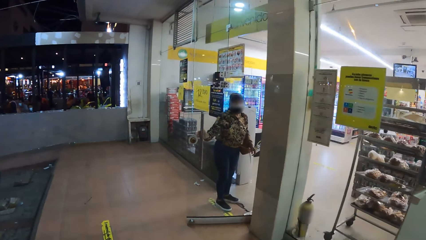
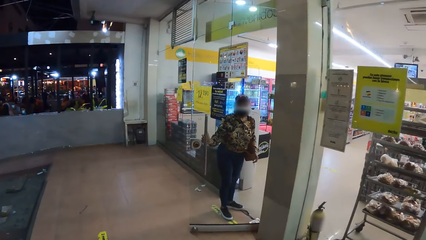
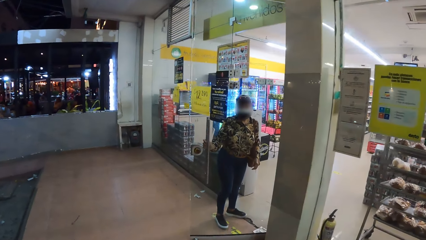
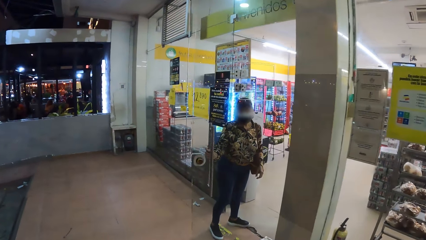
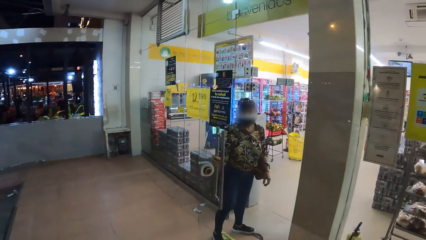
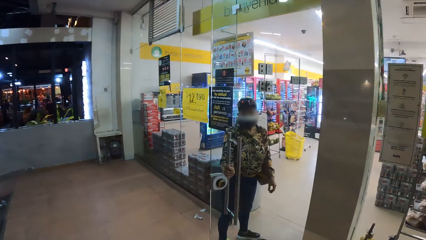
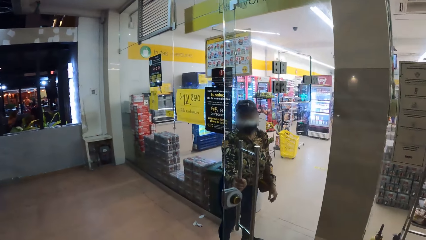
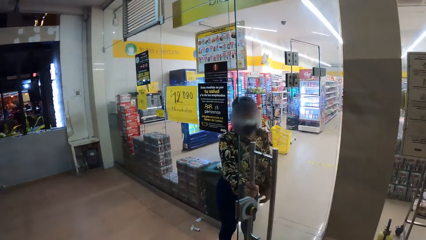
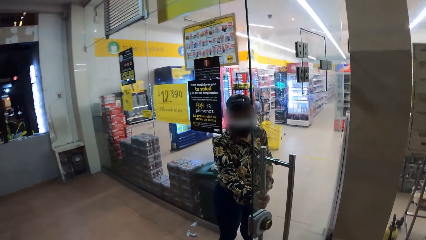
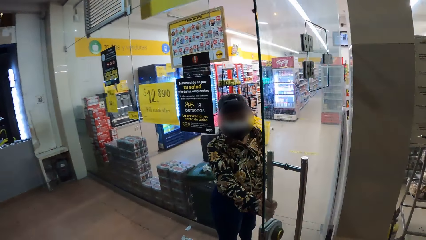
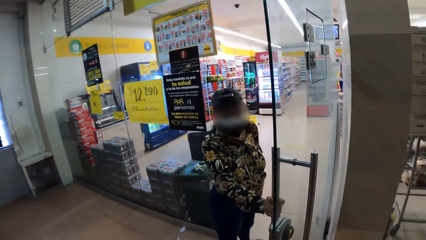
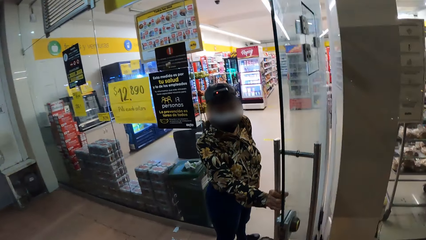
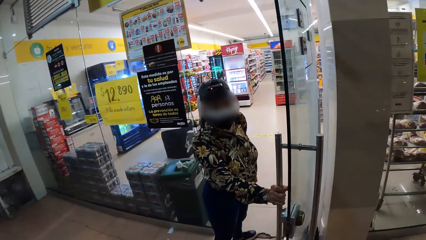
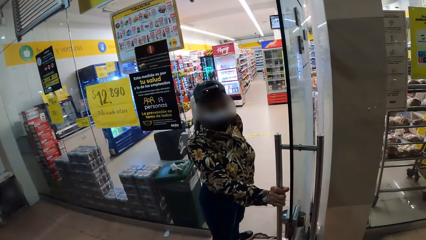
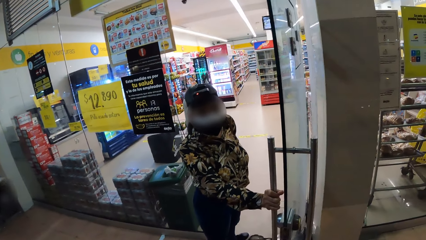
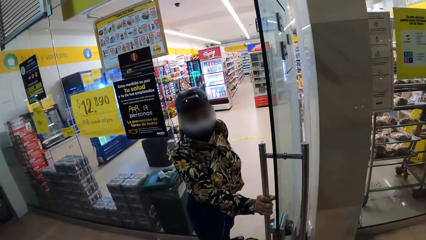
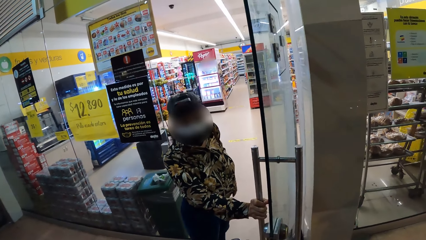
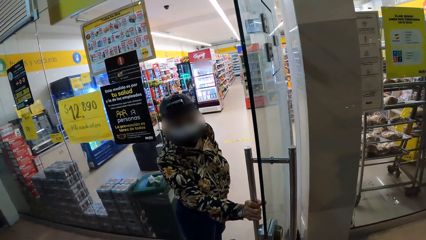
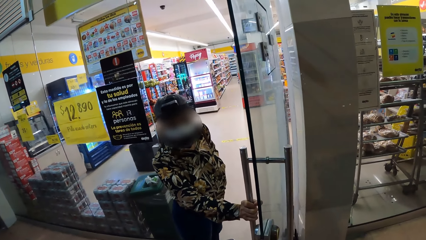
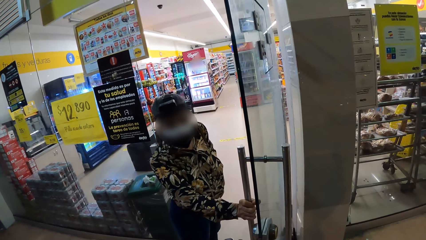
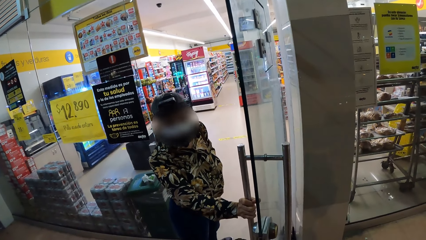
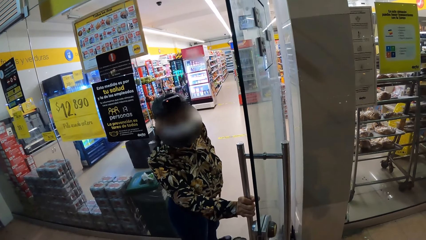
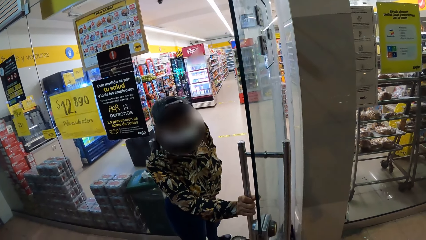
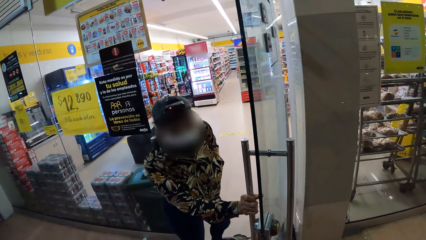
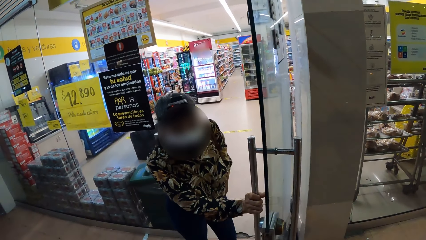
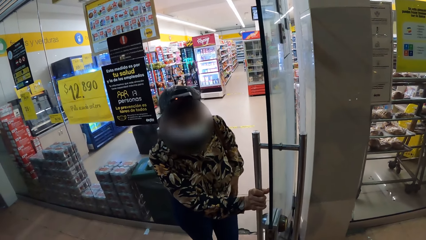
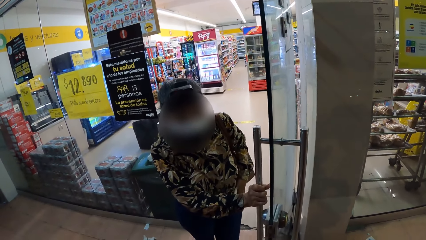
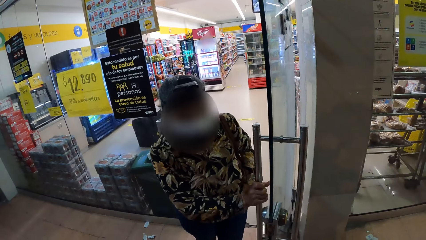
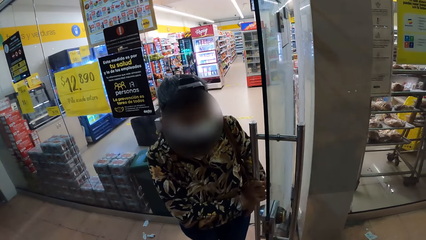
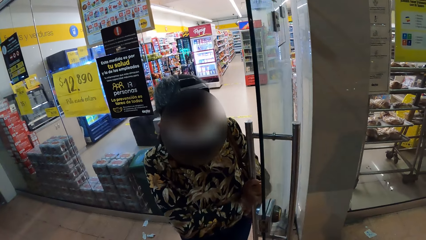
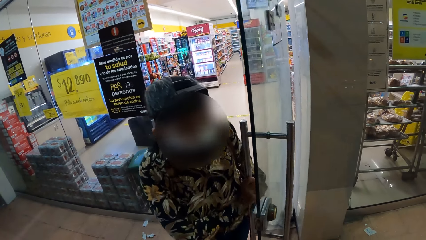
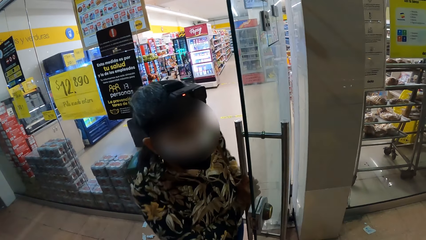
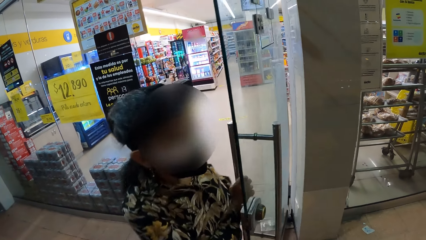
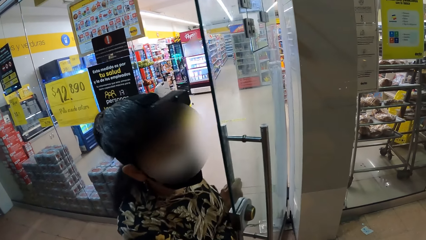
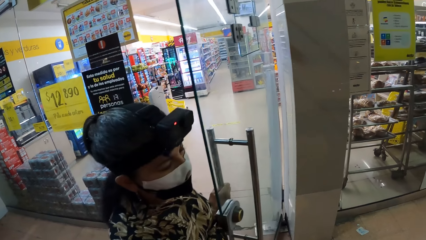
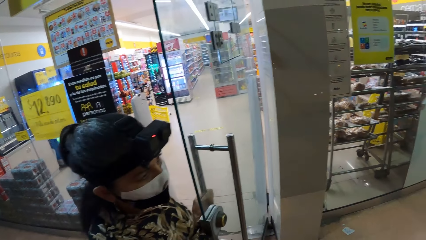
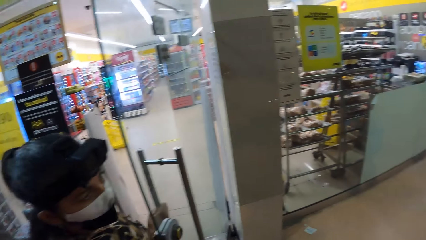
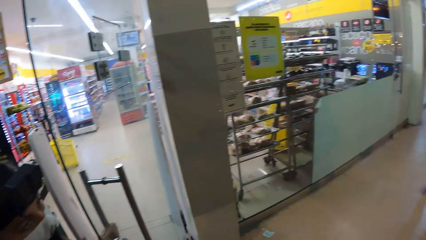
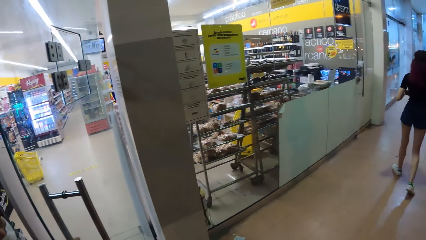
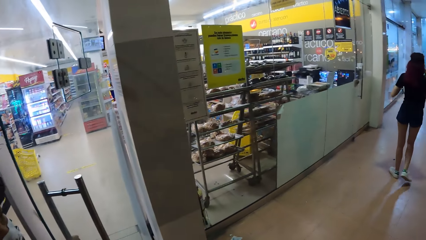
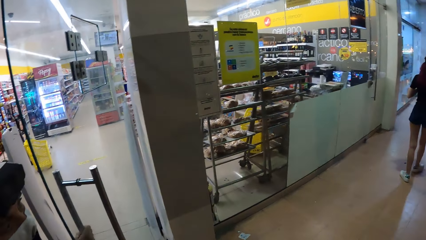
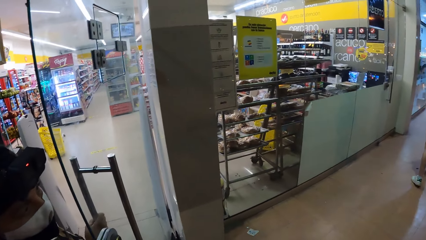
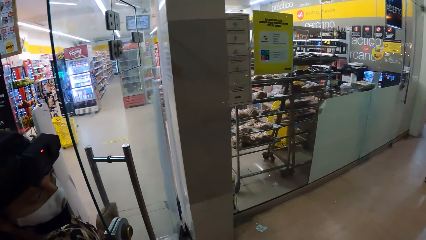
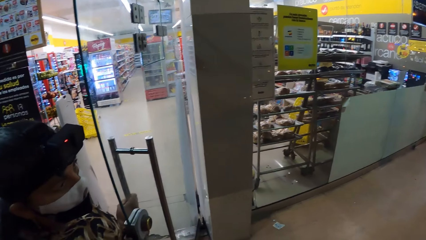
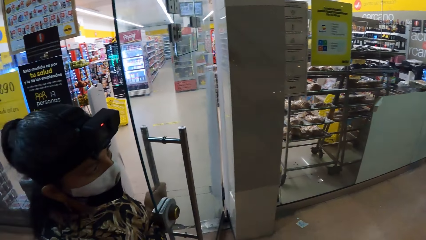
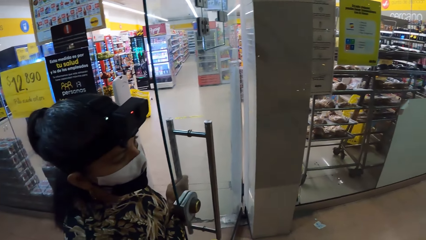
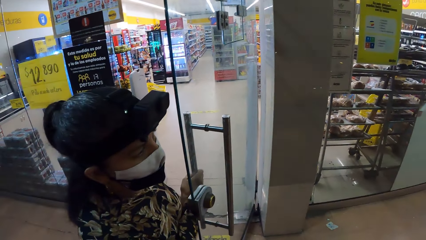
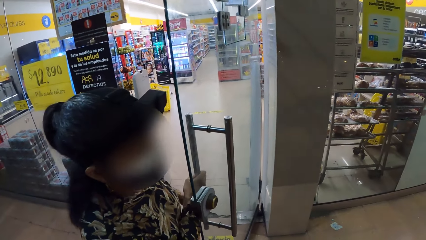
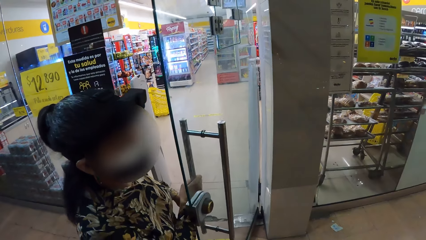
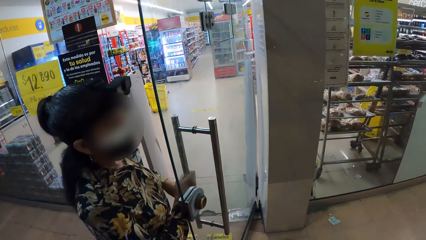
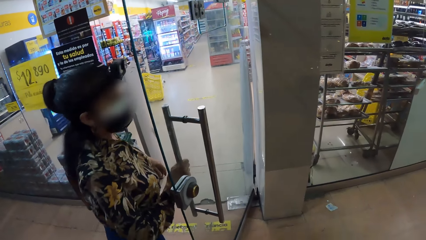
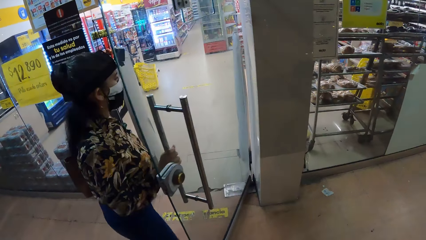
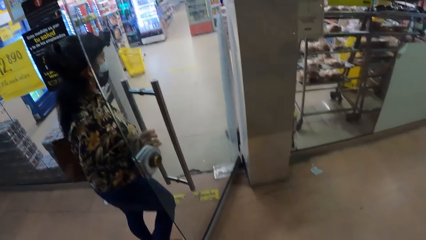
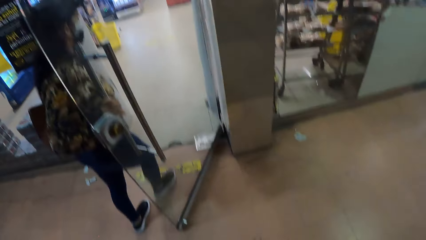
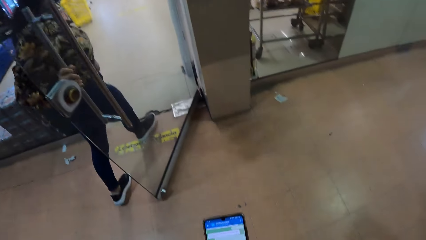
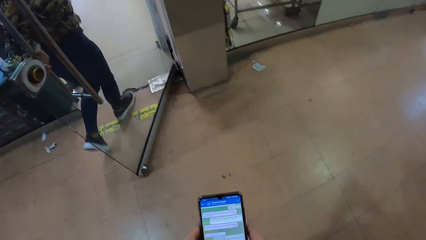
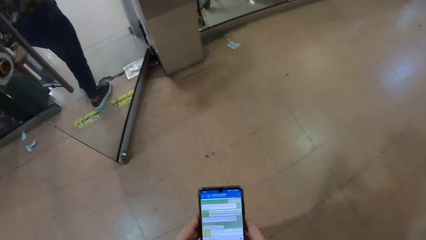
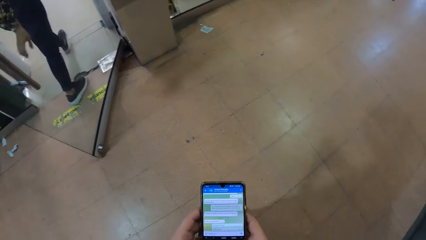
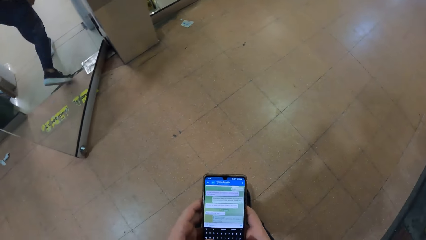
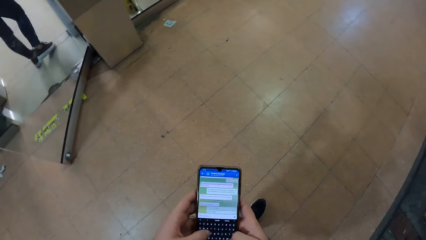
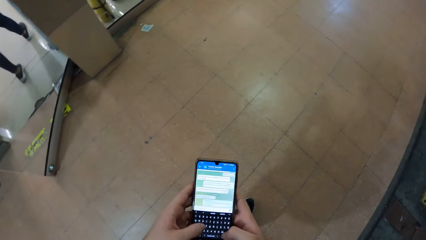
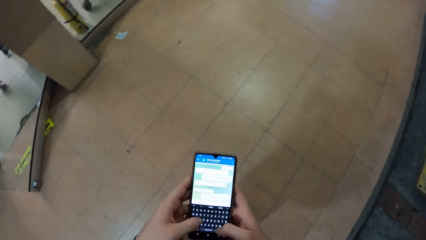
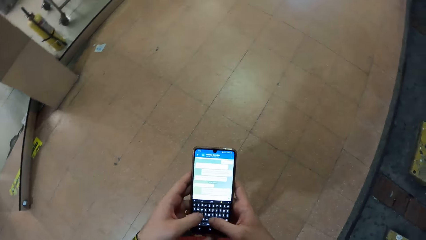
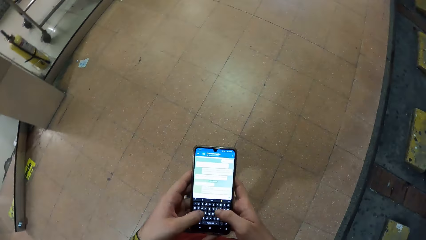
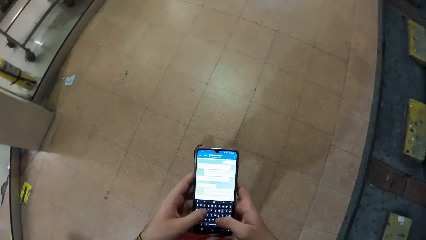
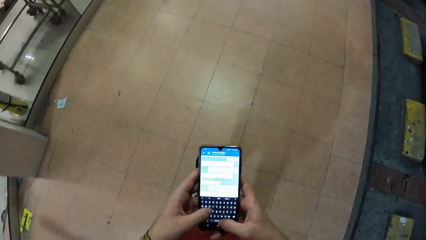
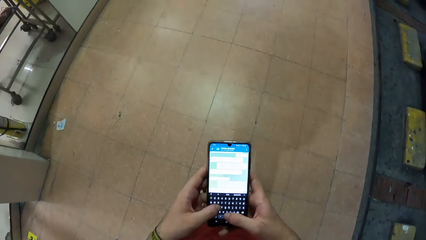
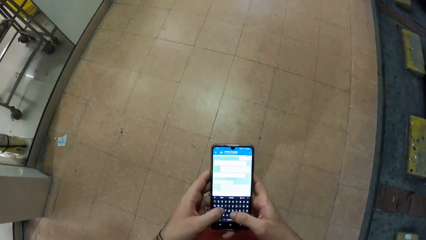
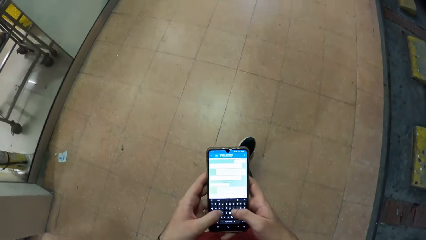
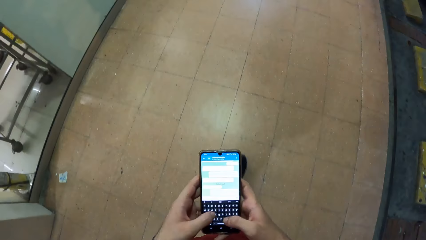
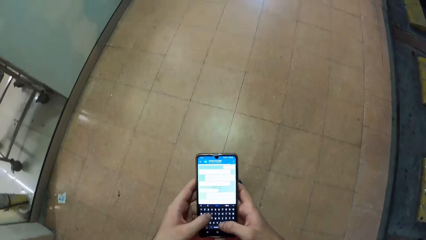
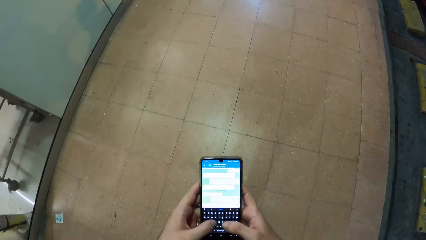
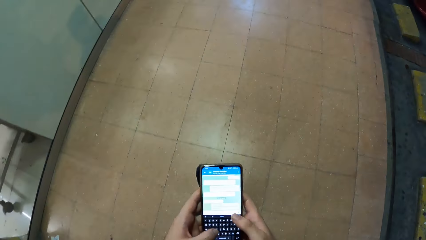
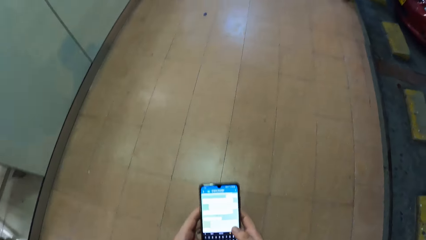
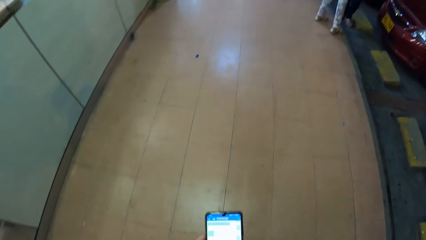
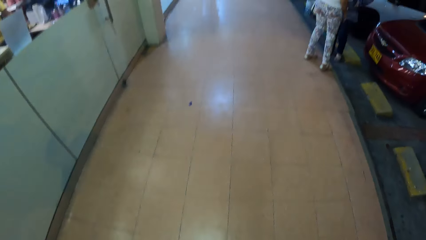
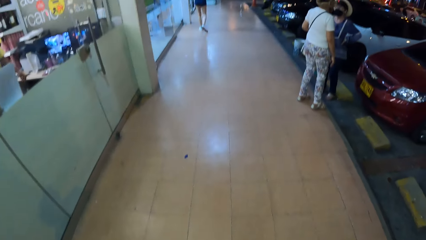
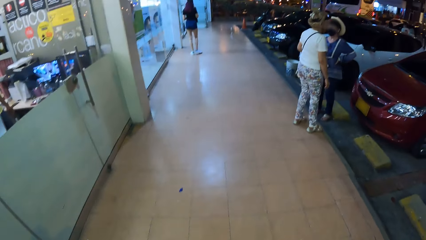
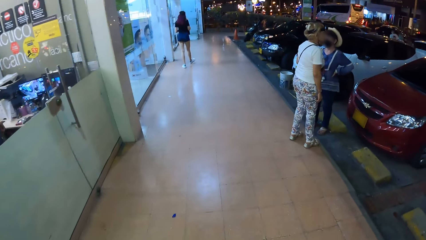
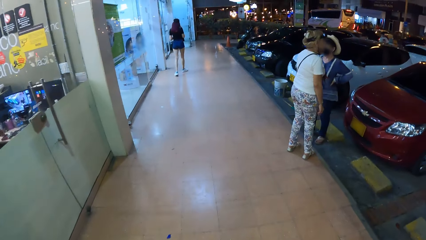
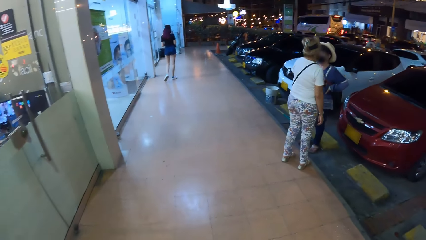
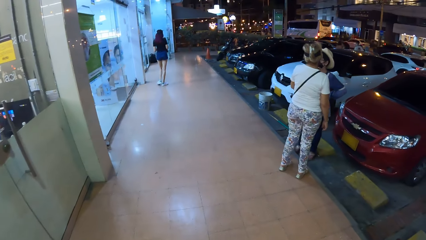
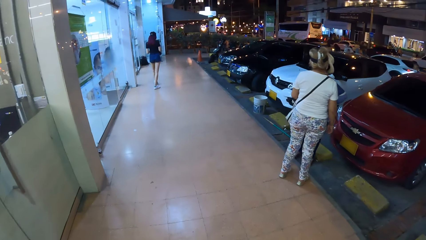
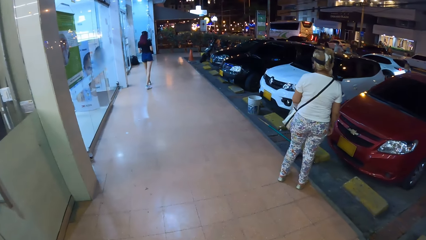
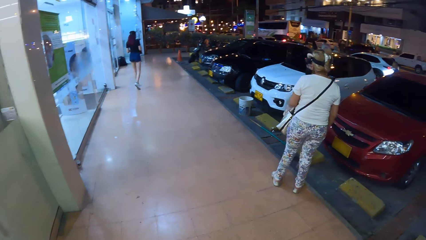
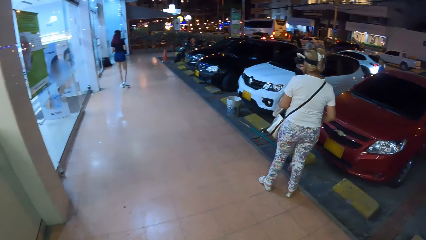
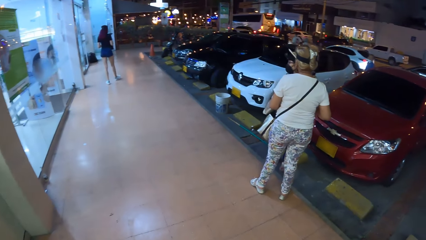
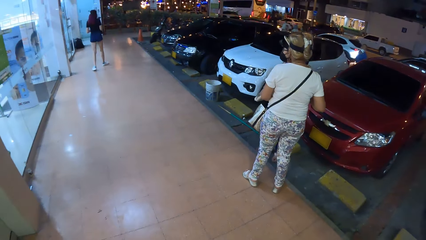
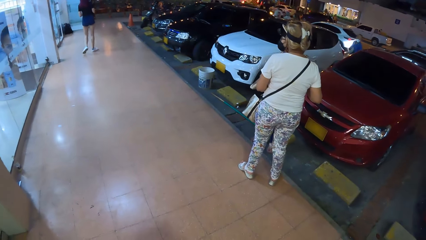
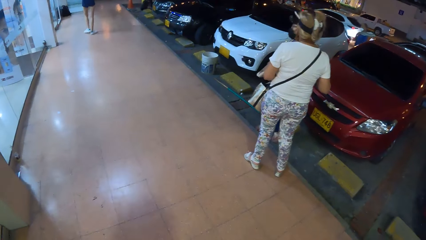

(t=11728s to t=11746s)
A woman pushes the door with her right hand. The woman interacts with the camera wearer. The camera wearer talks to the woman. They operate the phone with both hands. They look around.
